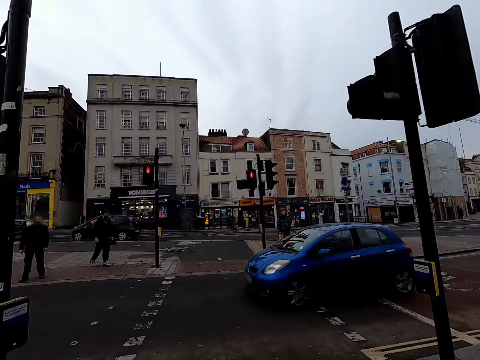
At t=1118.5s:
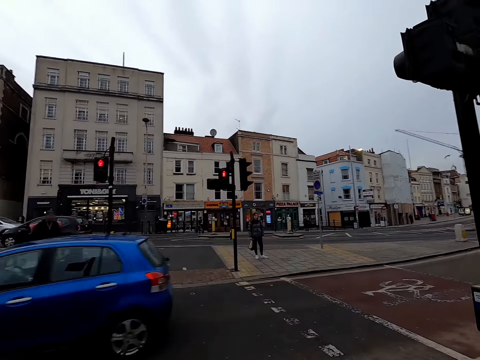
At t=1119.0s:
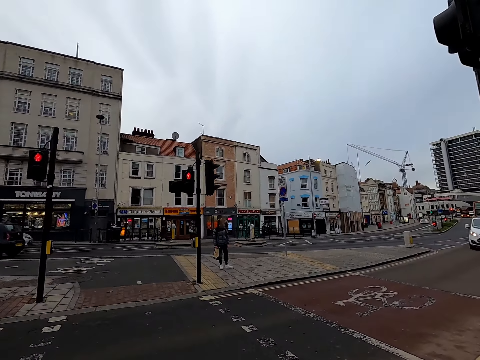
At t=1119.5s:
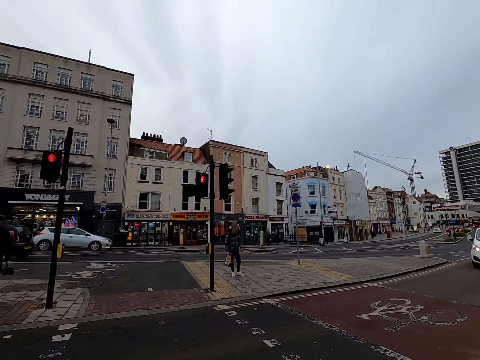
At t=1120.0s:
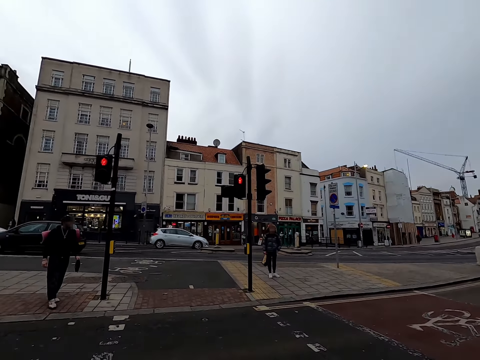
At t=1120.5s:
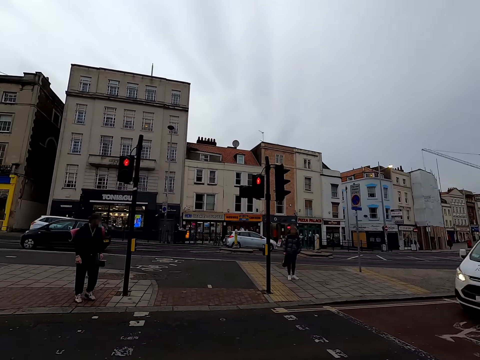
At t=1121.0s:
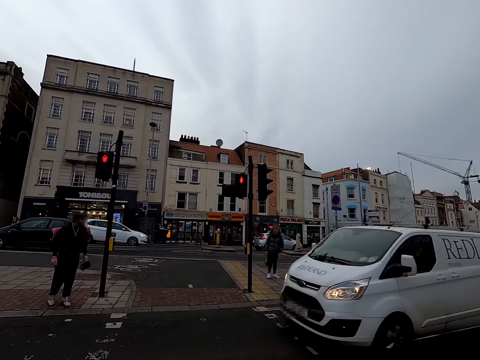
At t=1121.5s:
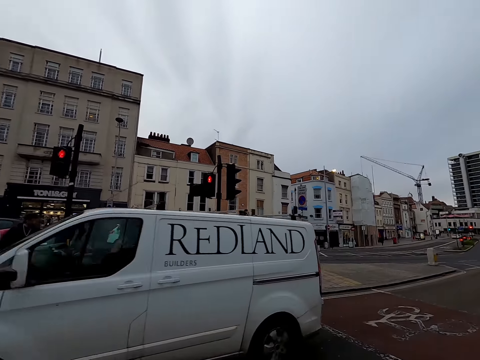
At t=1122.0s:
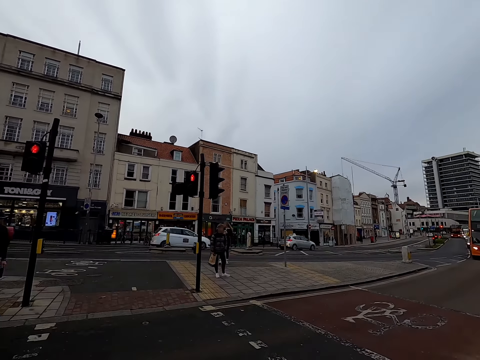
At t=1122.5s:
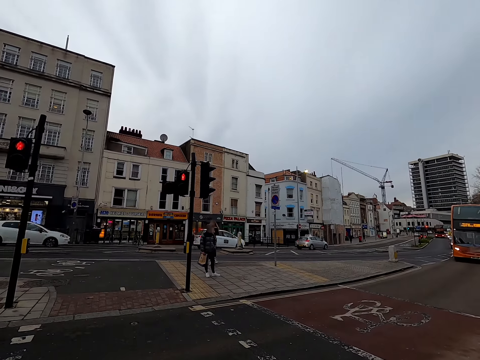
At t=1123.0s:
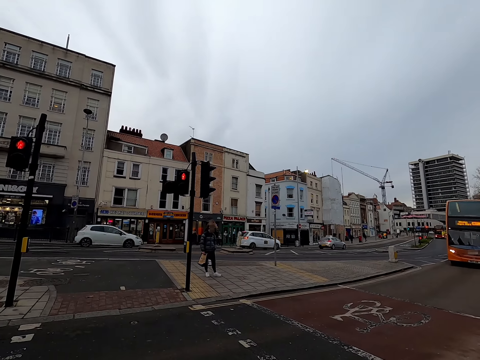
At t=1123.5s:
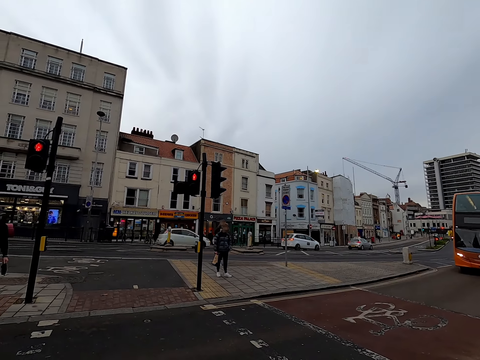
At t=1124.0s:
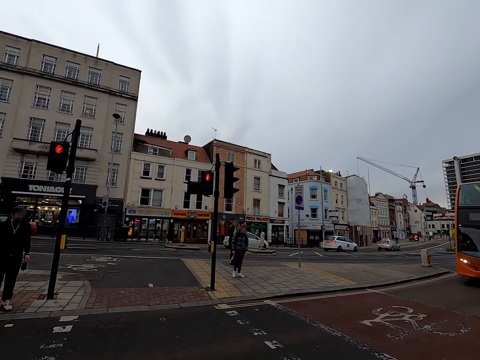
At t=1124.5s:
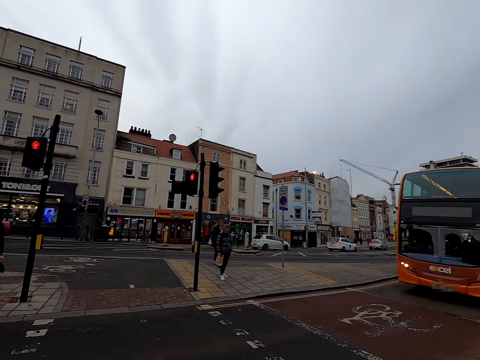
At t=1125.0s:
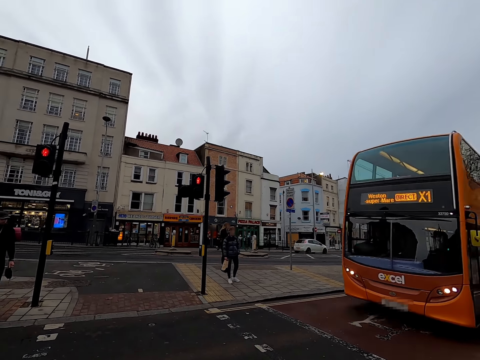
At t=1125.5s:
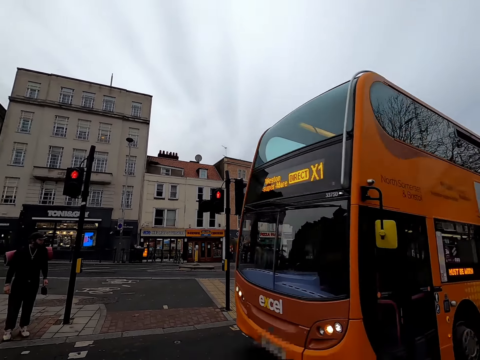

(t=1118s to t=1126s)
The camera wearer stops cycling as a result of the traffic light. Several vehicles drive past them.

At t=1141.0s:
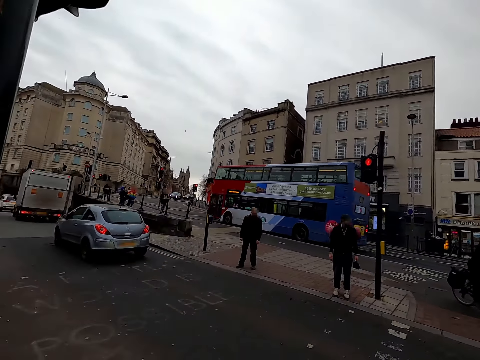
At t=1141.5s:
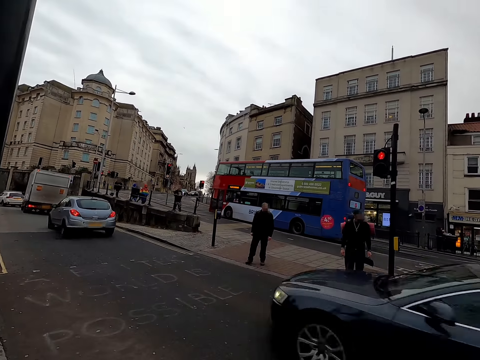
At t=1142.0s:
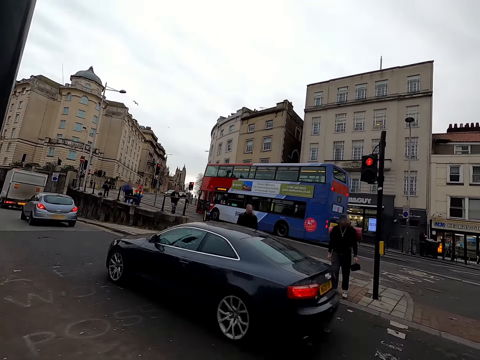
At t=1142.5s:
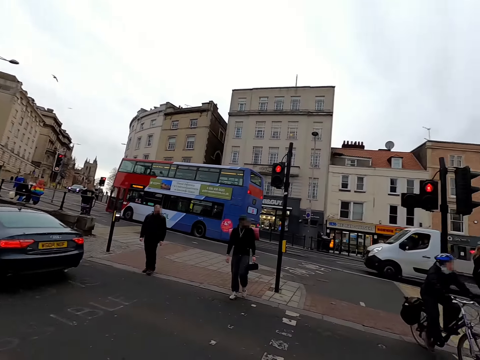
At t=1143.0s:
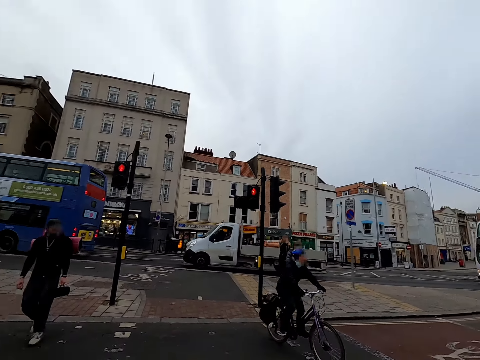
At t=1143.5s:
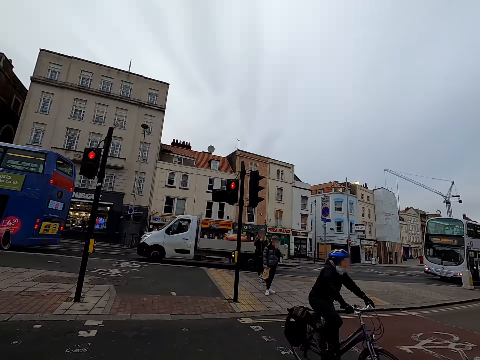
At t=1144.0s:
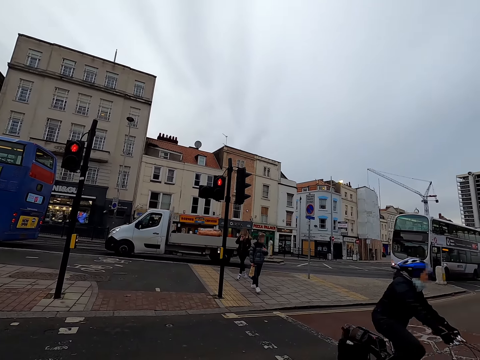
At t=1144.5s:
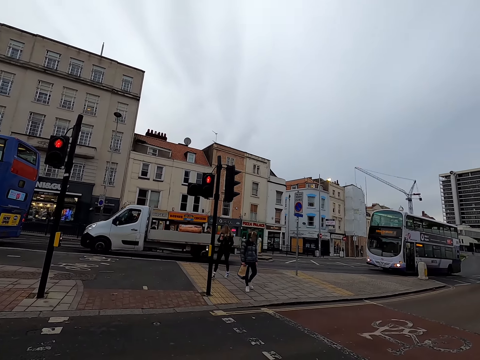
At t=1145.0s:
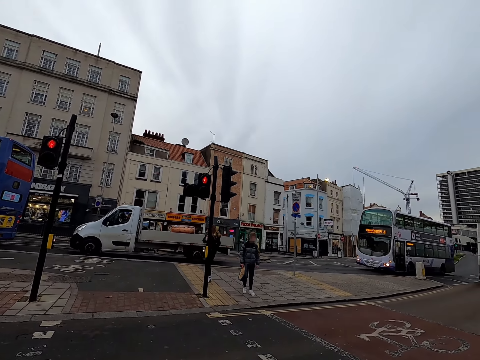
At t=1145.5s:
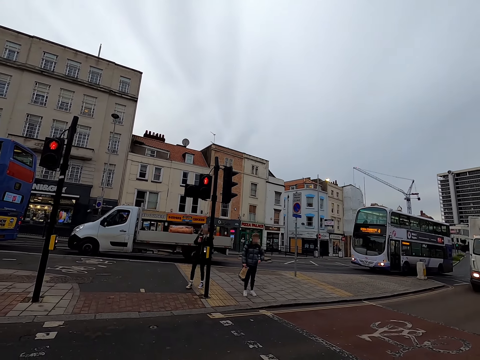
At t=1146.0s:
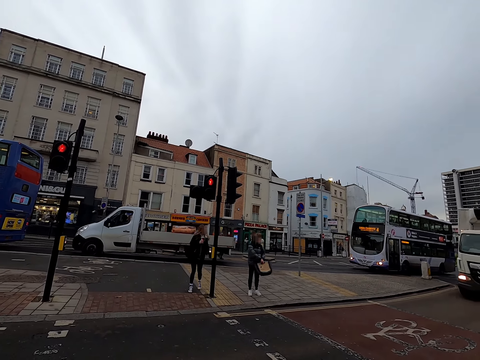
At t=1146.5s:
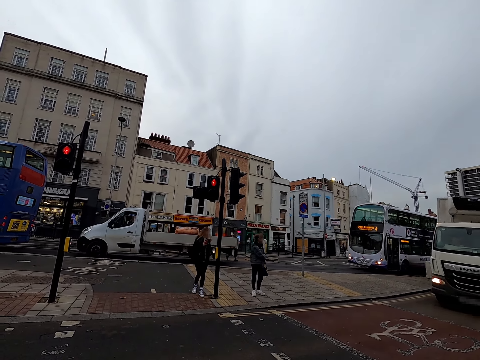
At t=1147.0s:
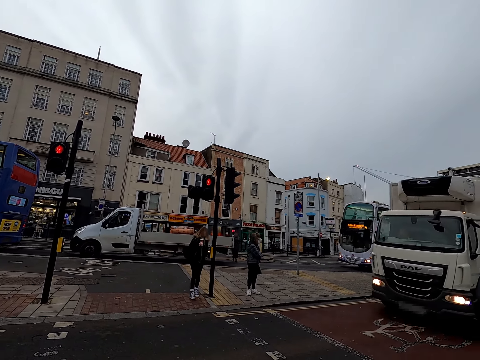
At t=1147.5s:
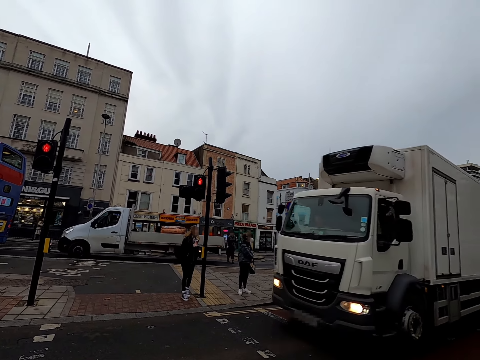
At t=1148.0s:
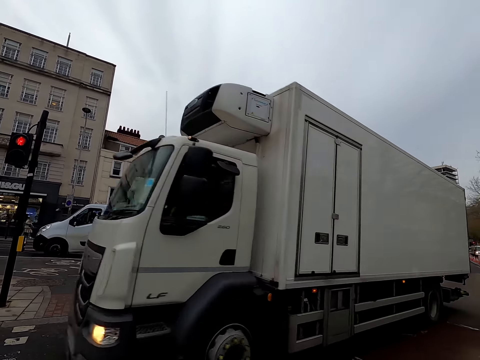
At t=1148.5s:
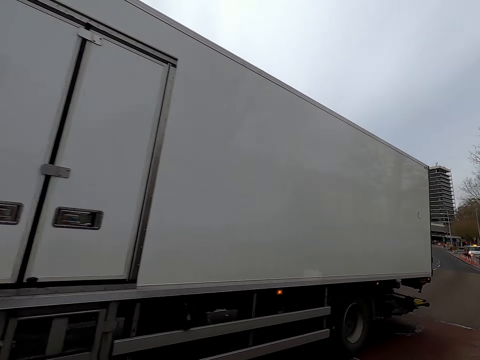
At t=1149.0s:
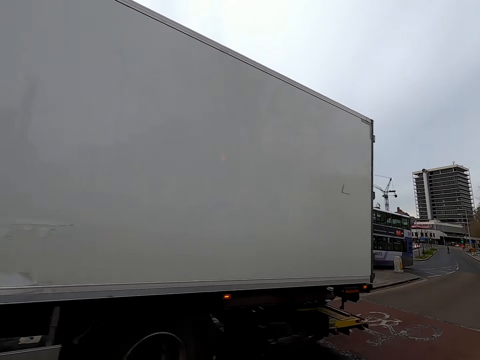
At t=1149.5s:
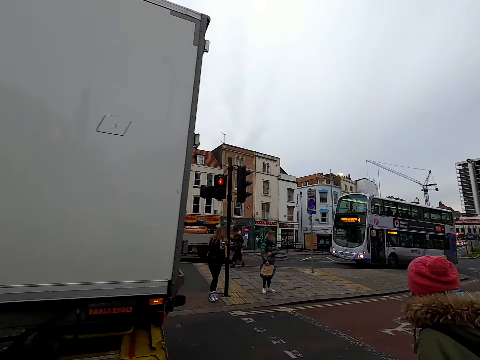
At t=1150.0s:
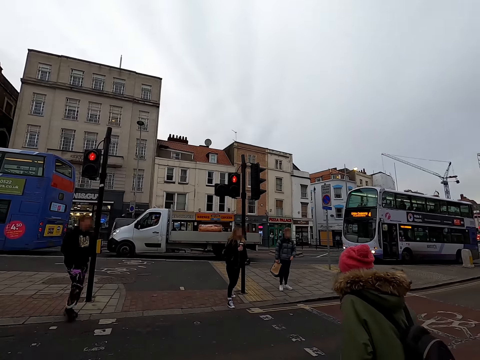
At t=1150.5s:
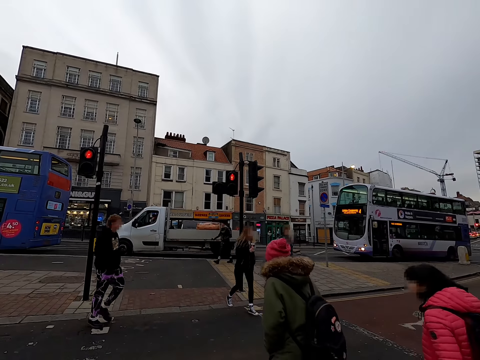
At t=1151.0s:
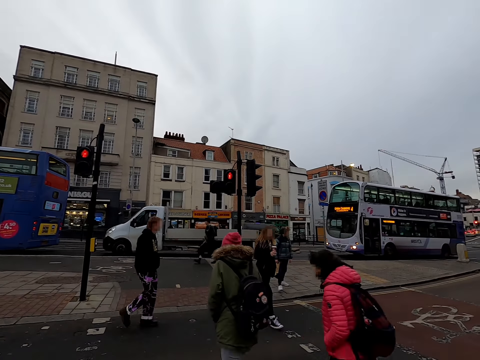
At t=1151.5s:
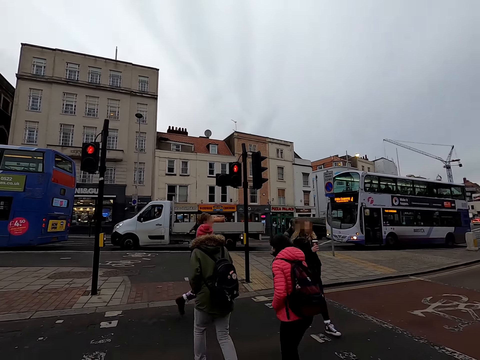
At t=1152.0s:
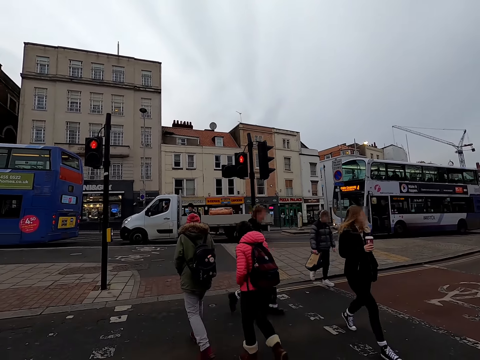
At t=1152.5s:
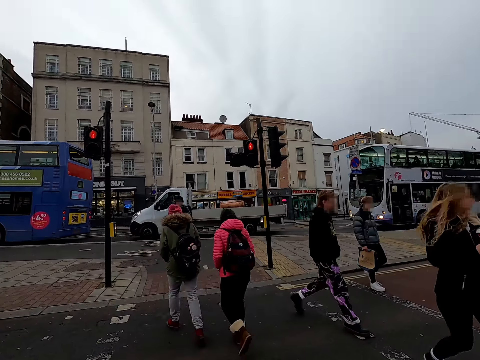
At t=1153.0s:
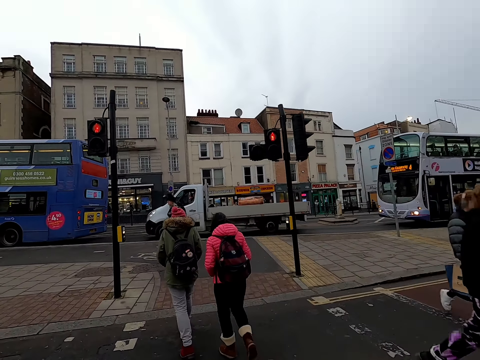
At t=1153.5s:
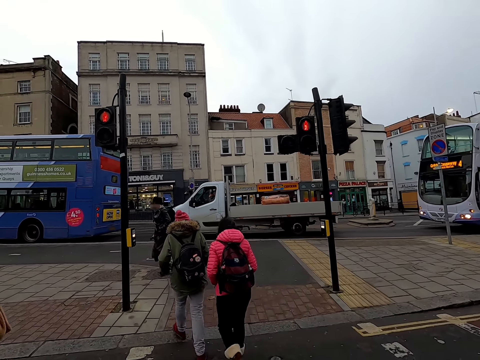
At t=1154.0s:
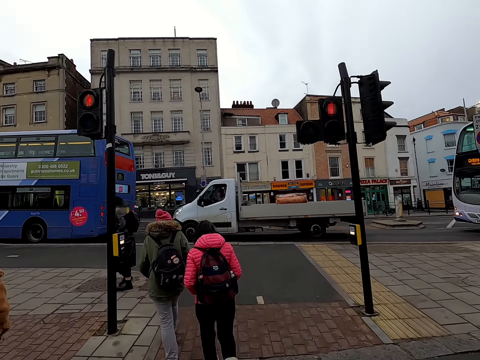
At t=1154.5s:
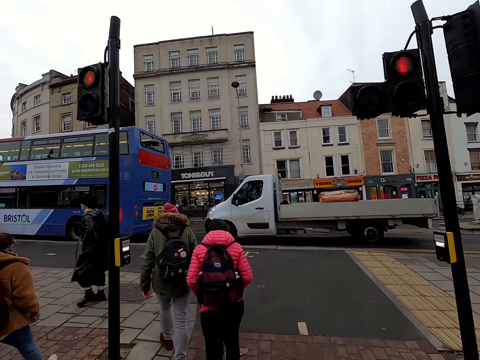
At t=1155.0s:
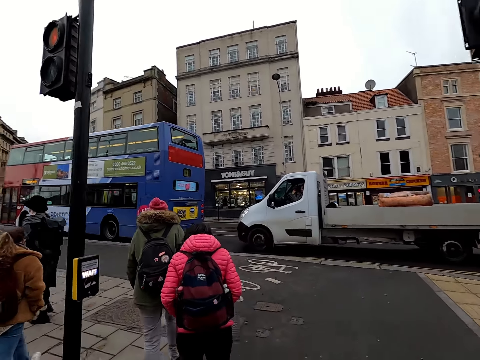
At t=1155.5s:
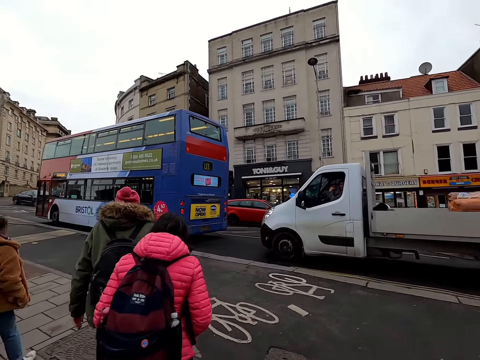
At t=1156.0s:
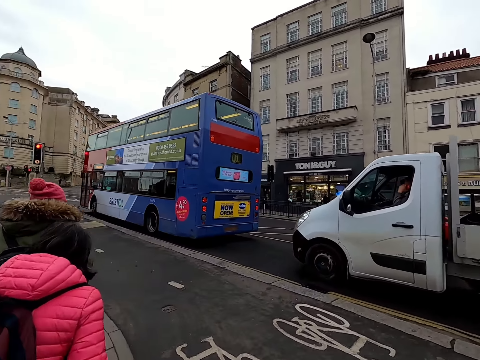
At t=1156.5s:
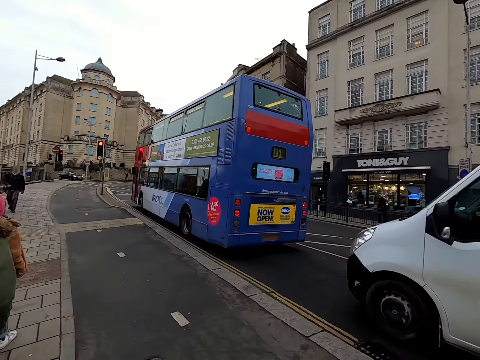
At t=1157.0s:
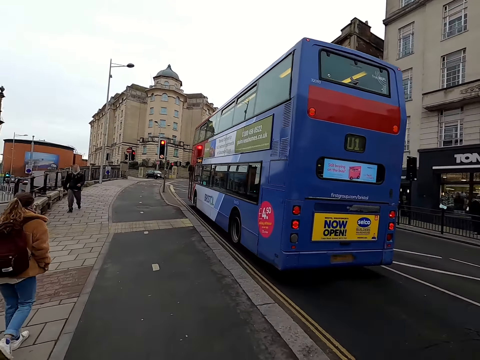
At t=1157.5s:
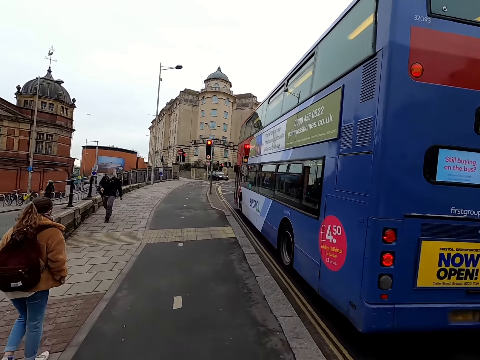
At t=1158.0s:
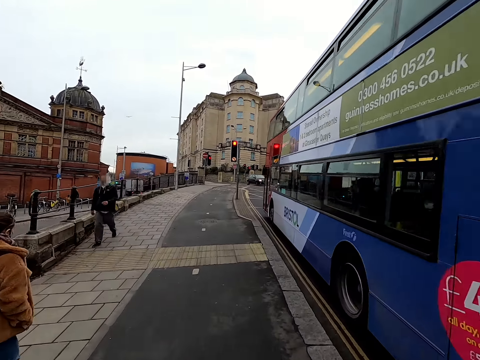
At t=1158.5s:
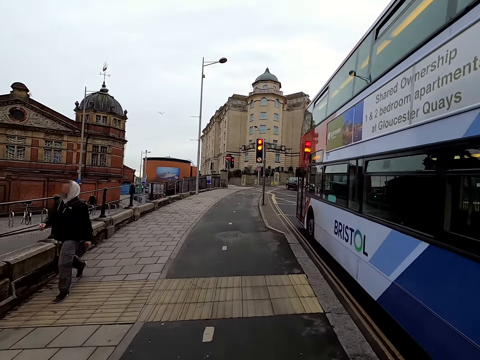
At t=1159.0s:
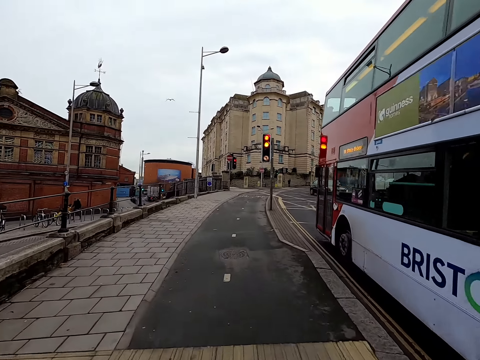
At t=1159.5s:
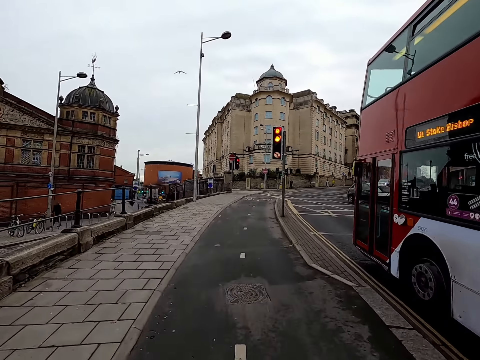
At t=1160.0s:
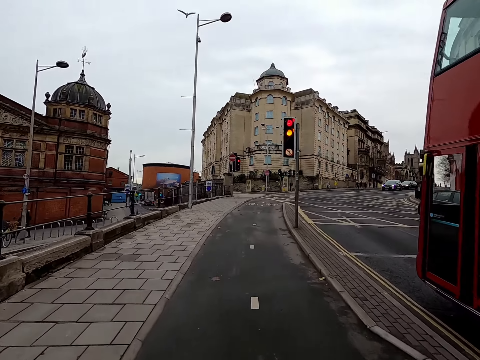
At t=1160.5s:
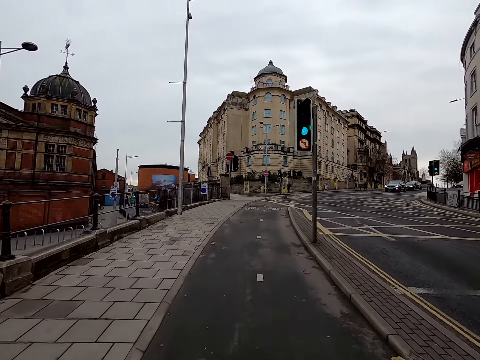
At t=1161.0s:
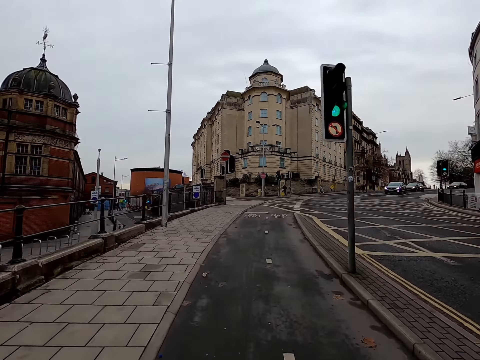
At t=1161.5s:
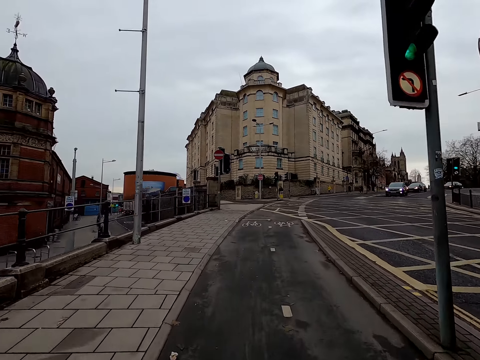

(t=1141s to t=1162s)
A man and another man walk past the camera wearer. A cyclist rides past the camera wearer. A woman and another woman walk past the camera wearer. The camera wearer crosses the road with his bicycle. He rides the bicycle on the pavement road. A man walks past him.
